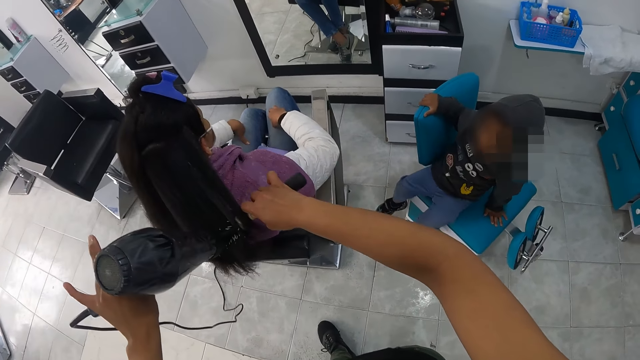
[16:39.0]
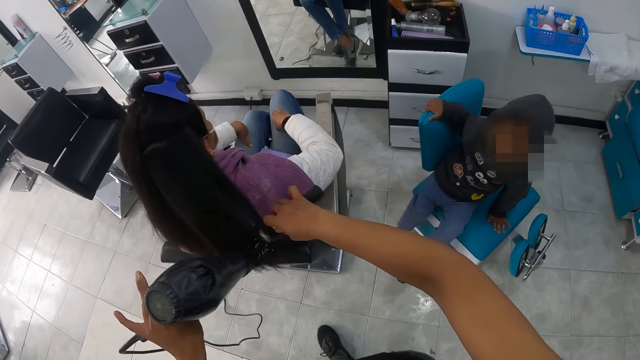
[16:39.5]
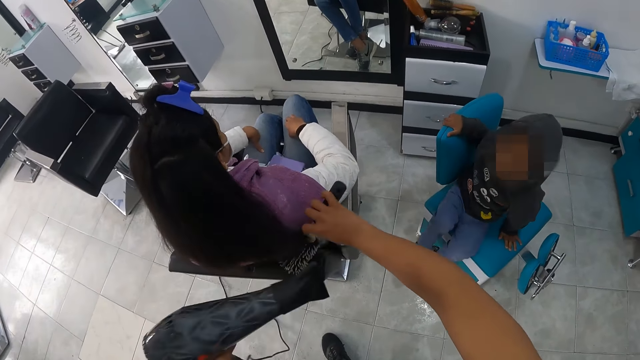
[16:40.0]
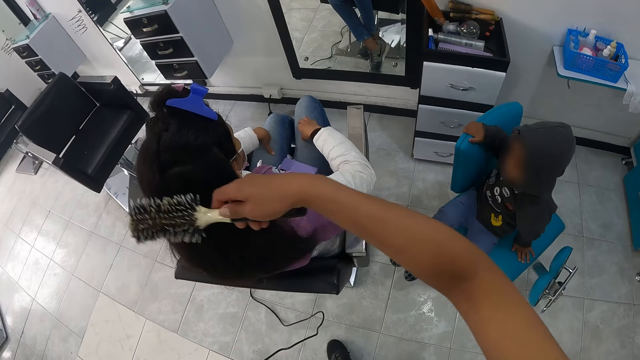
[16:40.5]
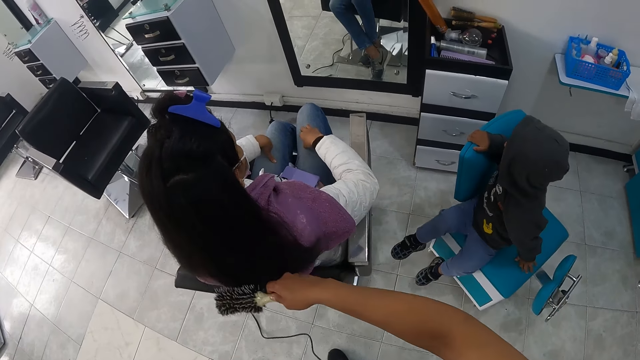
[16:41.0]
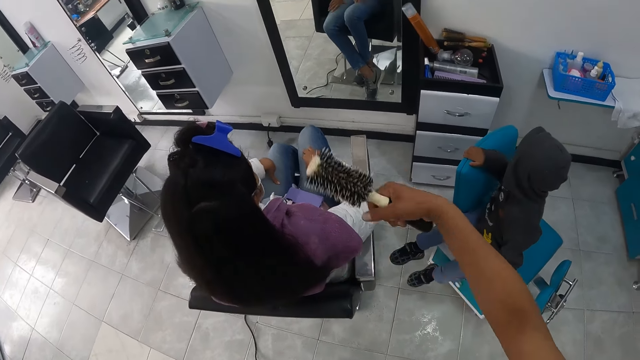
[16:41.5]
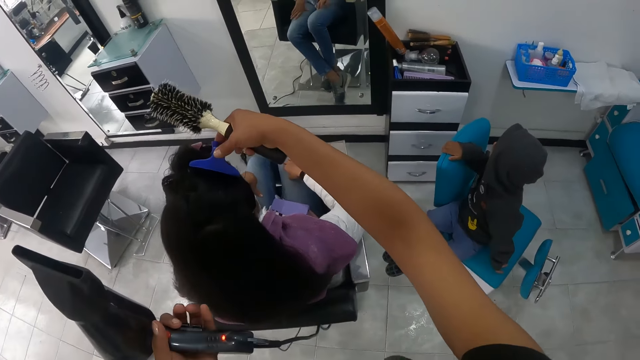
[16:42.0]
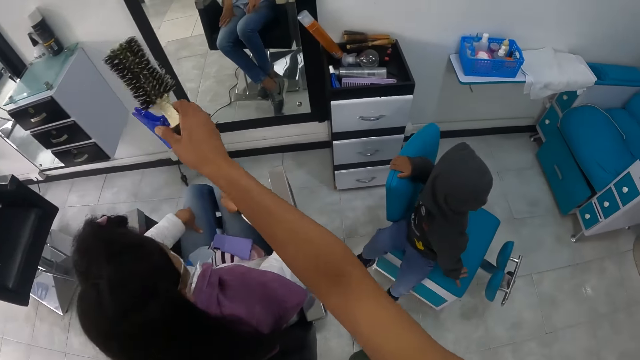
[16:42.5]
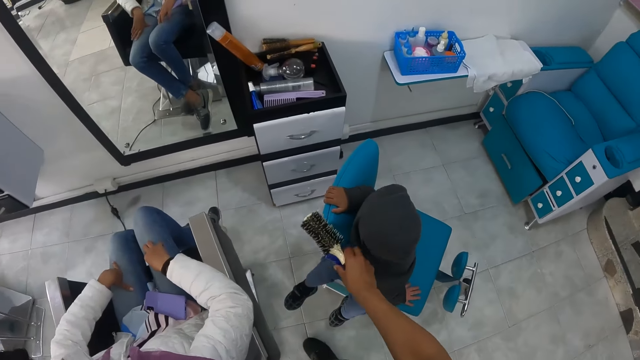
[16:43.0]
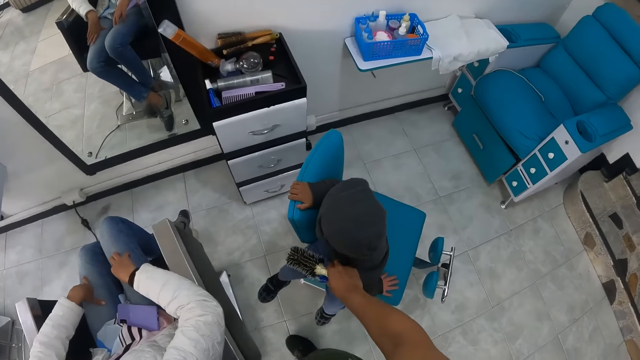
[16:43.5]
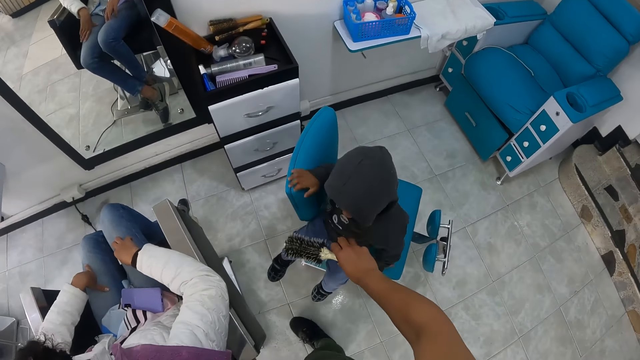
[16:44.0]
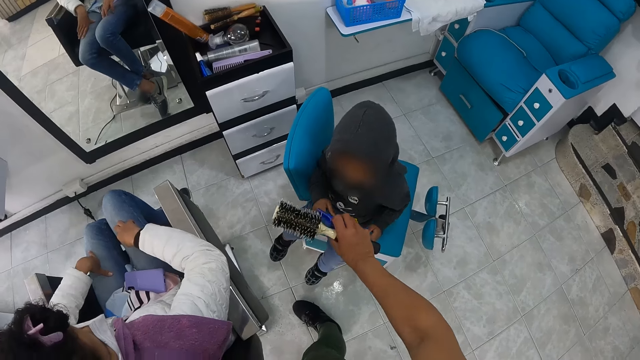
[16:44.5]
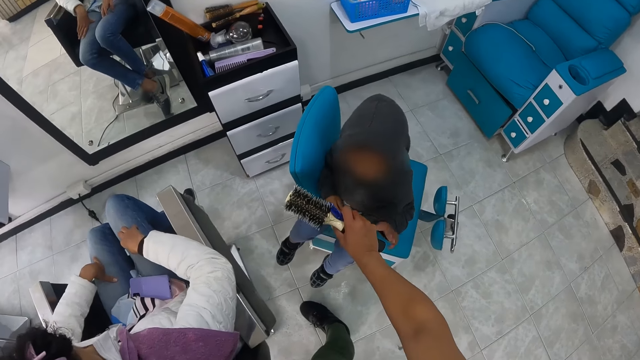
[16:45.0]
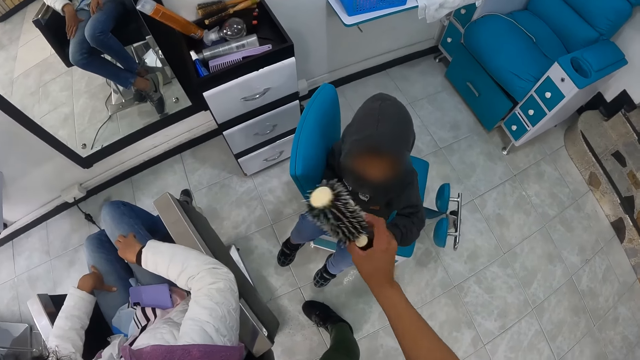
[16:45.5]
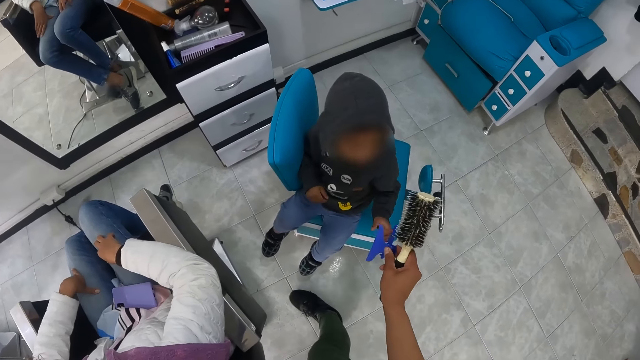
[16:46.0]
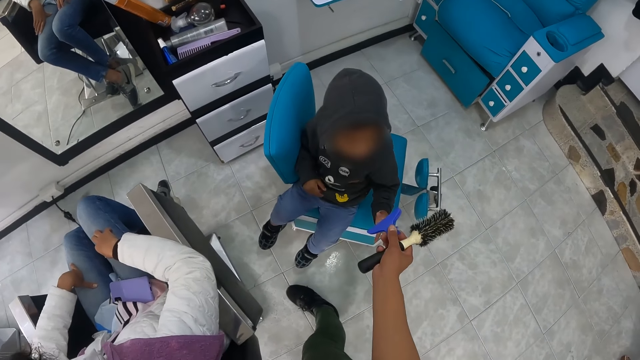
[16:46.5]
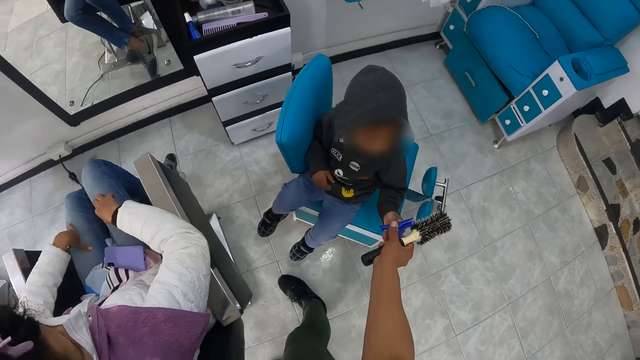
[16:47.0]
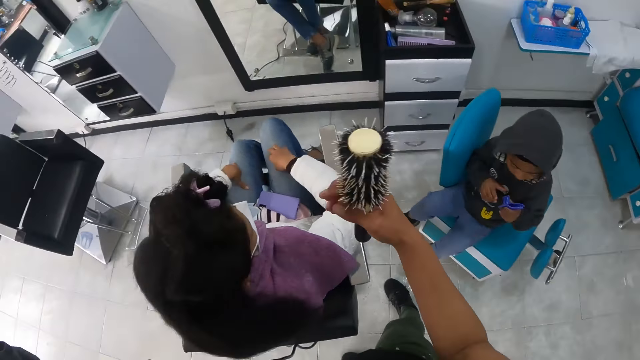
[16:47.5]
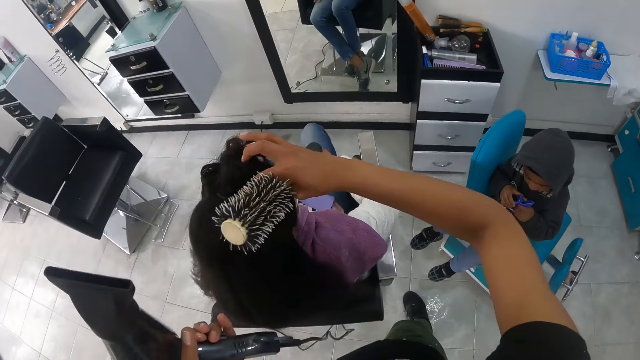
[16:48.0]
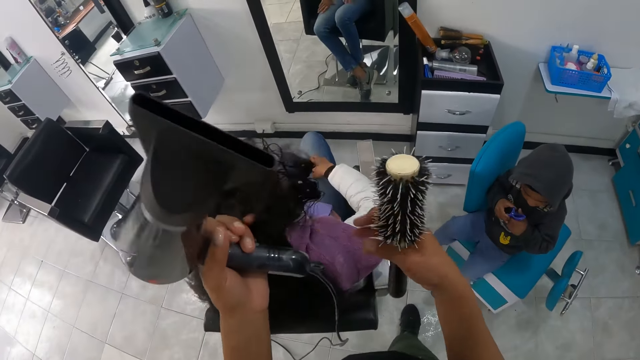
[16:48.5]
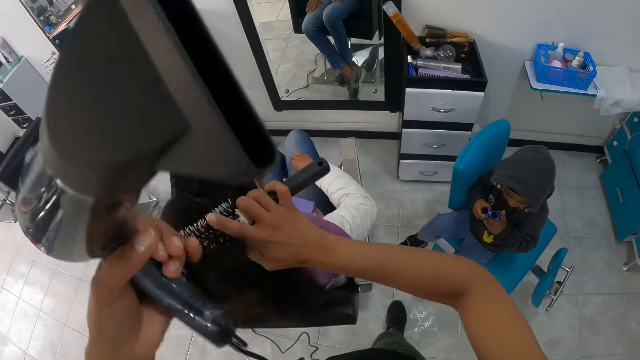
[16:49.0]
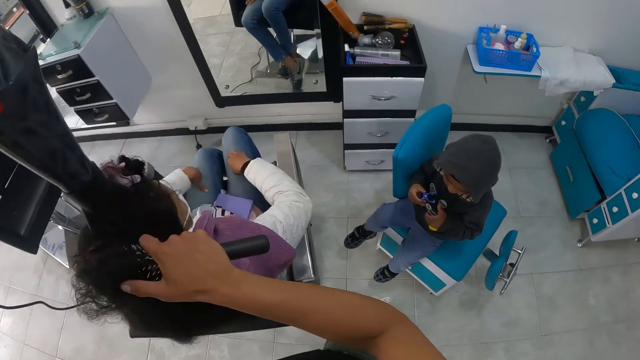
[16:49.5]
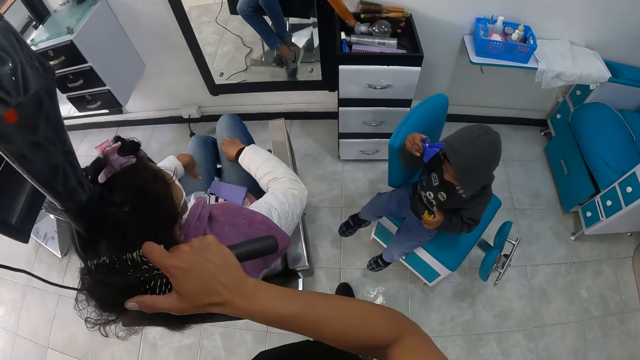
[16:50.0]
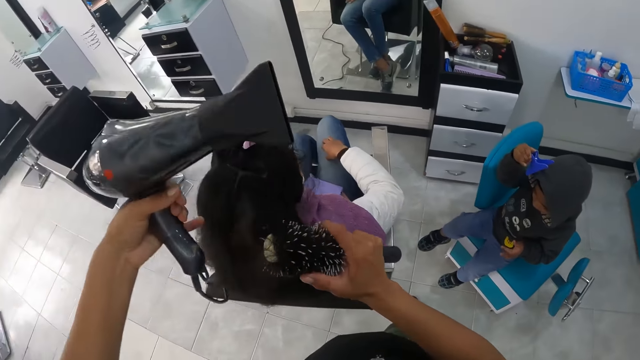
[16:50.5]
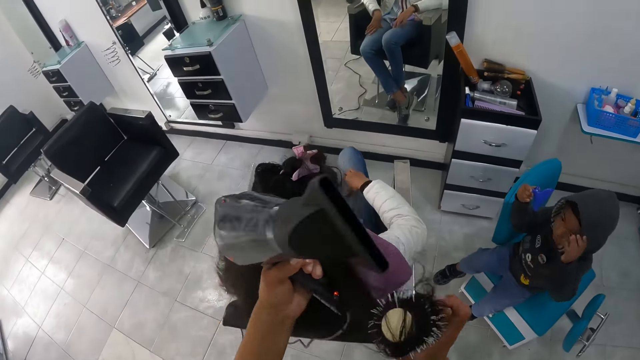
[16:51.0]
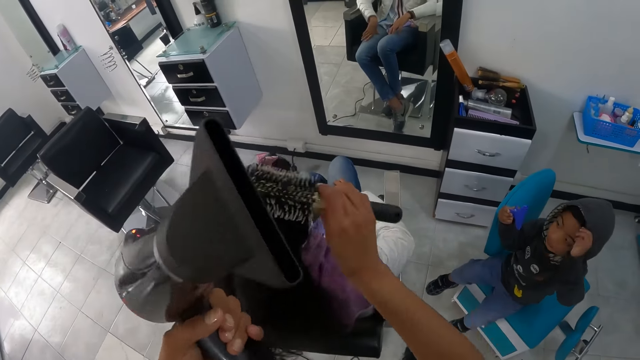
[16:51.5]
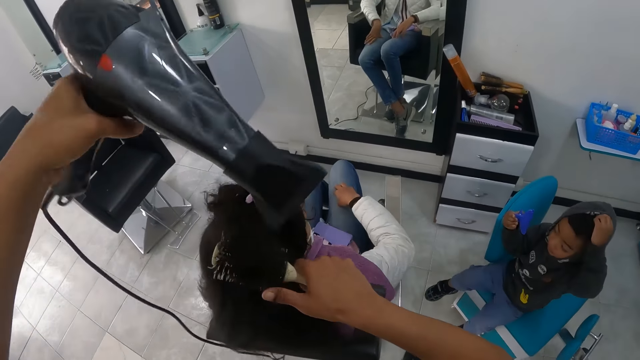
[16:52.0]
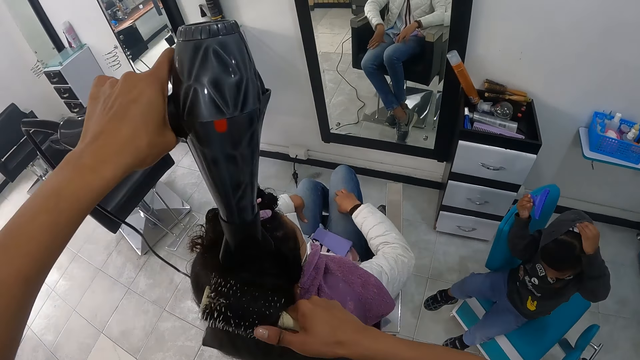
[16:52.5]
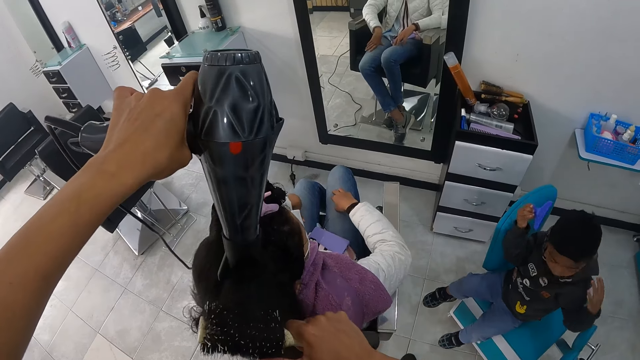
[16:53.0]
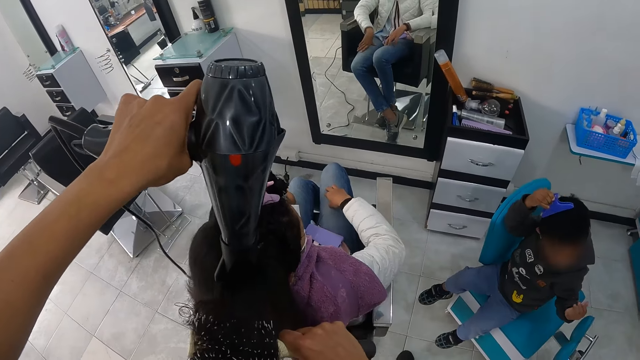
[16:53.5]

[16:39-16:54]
The camera wearer blows hair with a blow dryer. She straightens hair with a brush. She removes the hair clip from the woman's hair with her right hand. The baby receives the hair clip from the camera wearer with his left hand. The camera wearer hands a kid the clip. The baby plays with the hair clip in his hands. The camera wearer dresses the woman's hair with her right hand. She dries the woman's hair with the hair dryer in her left hand. She straightens the woman's hair with the hair brush in her right hand. She twists hair with the brush.

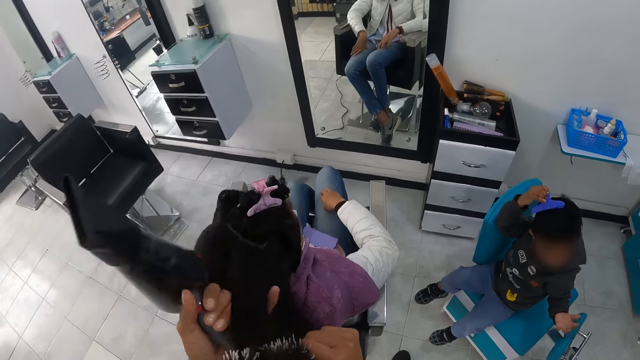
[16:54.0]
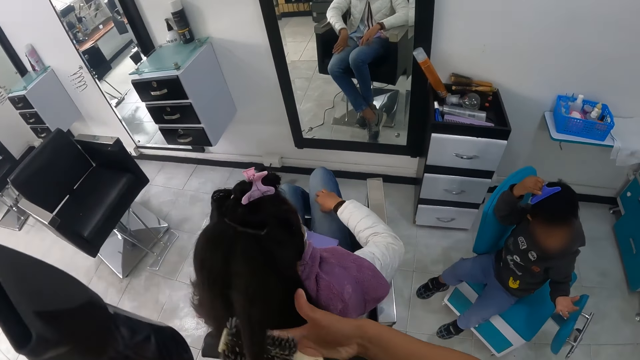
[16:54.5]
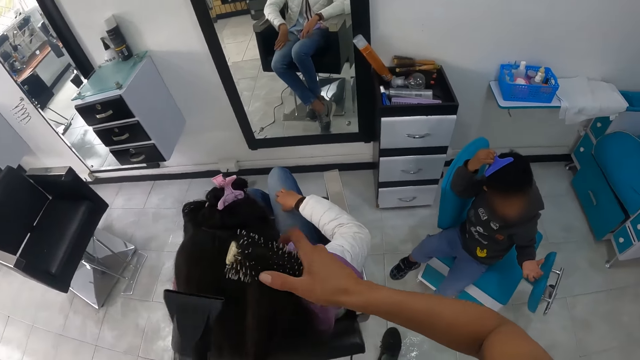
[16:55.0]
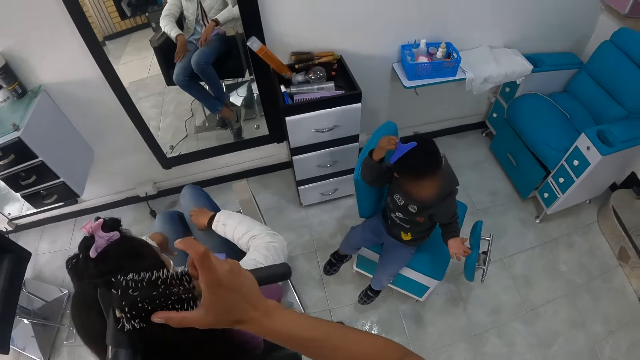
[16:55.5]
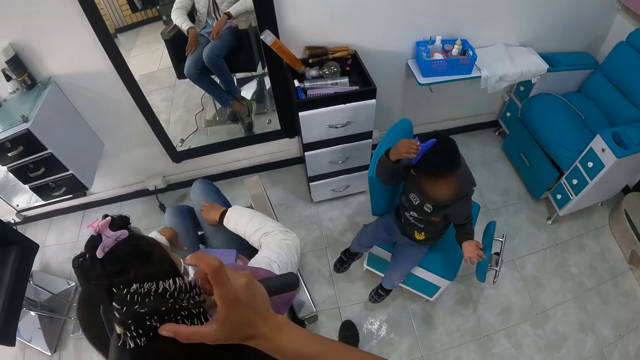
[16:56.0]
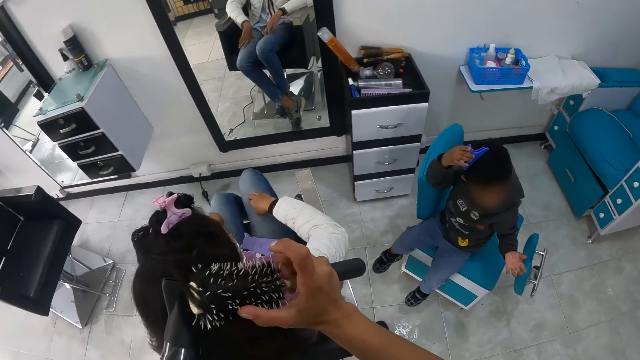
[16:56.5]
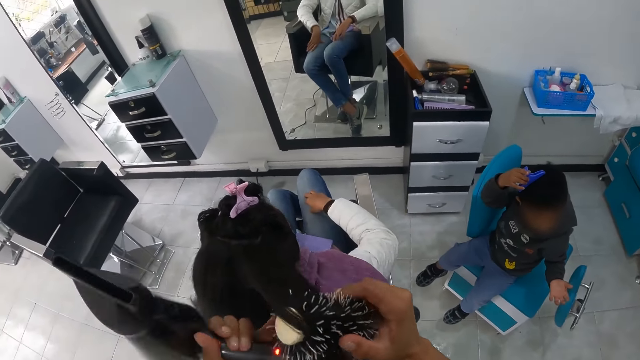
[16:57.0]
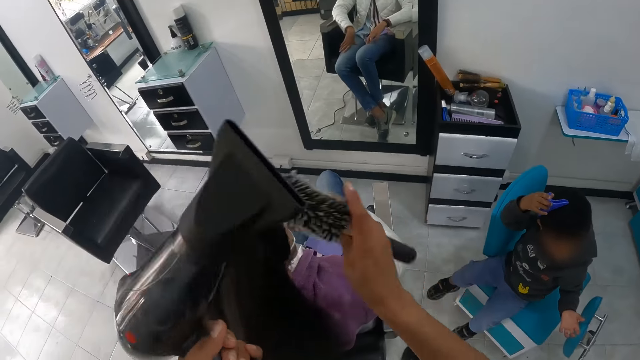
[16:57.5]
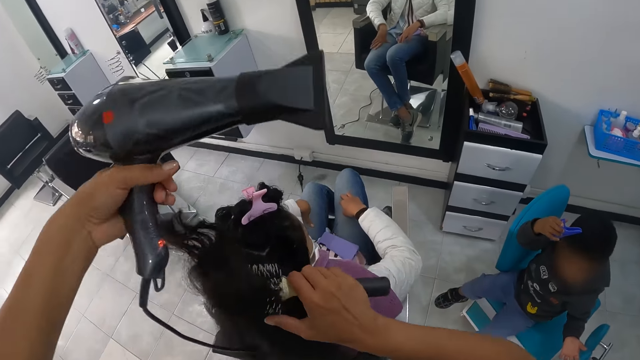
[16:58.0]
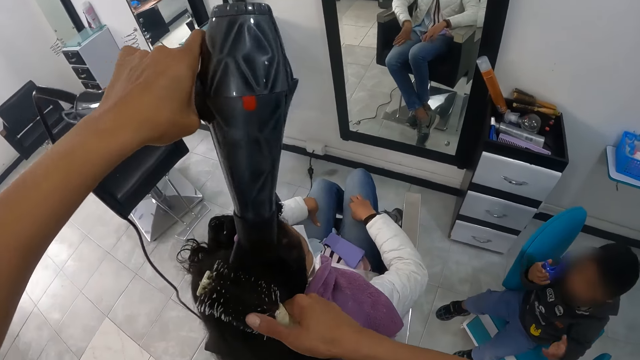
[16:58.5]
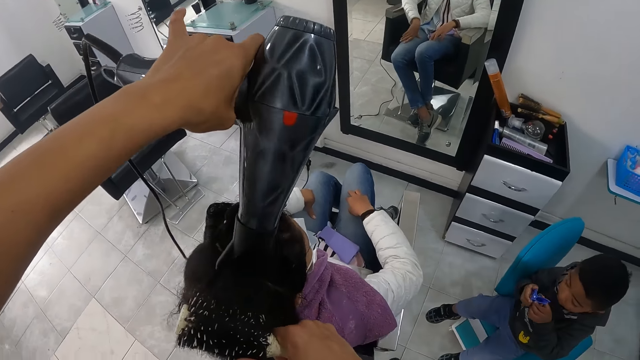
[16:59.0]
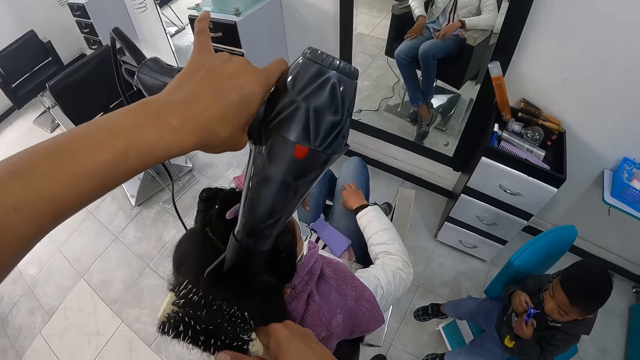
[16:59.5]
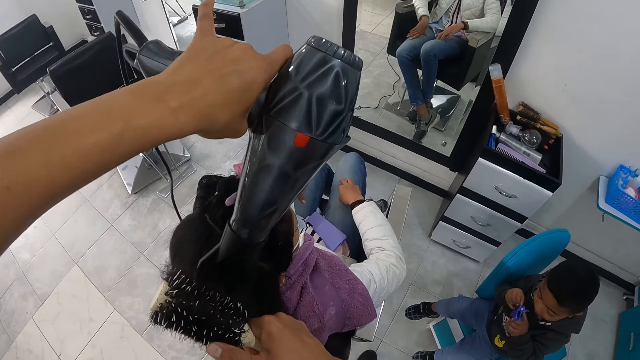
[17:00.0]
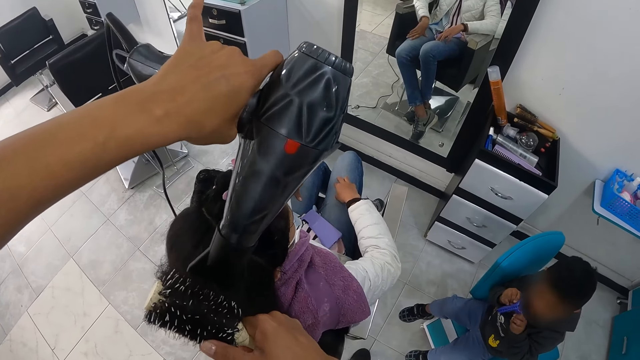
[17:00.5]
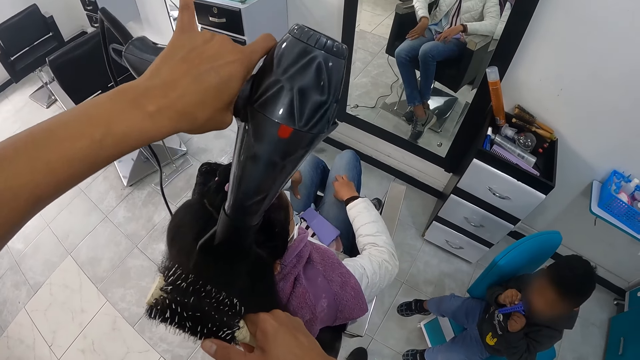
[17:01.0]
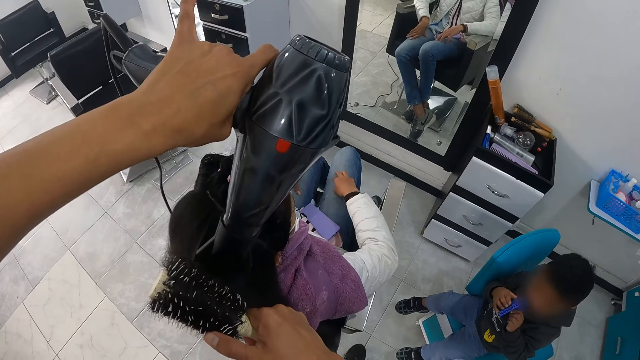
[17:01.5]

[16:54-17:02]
The camera wearer blows hair with a blow dryer. They blow hair with the blow dryer again.
